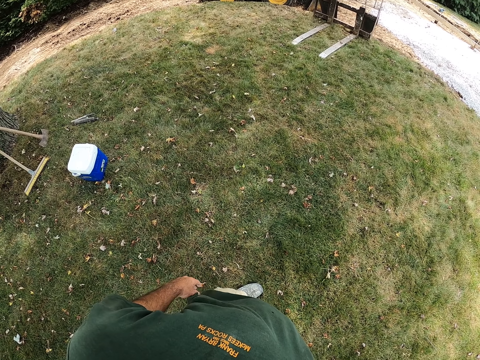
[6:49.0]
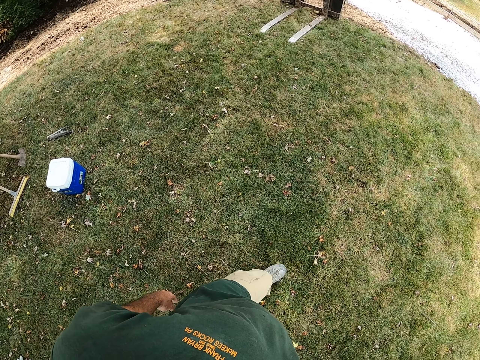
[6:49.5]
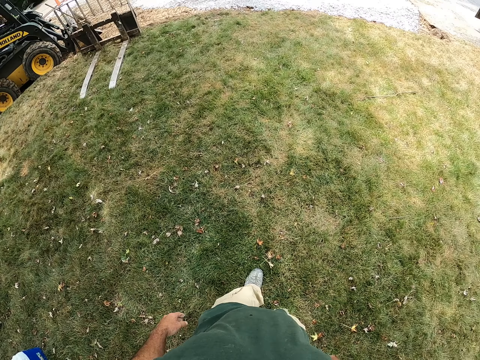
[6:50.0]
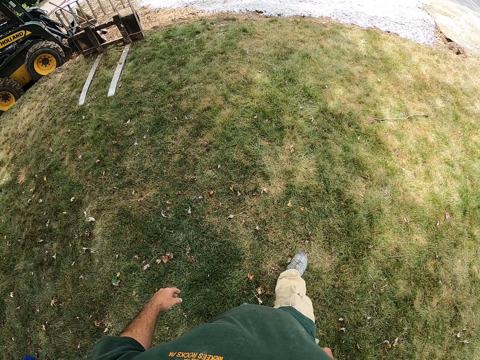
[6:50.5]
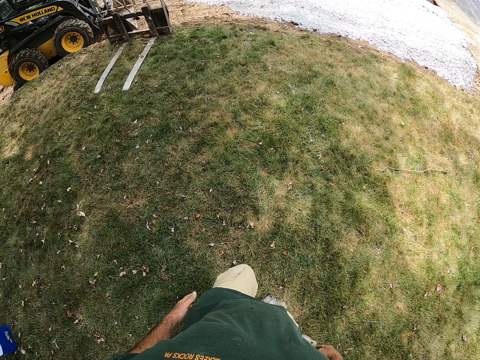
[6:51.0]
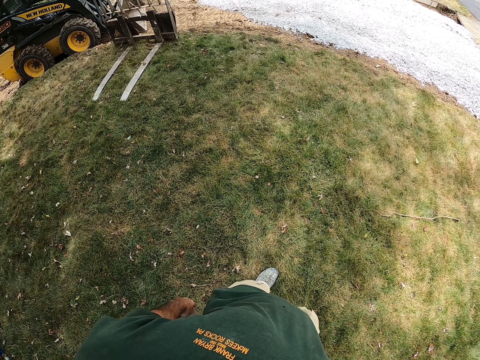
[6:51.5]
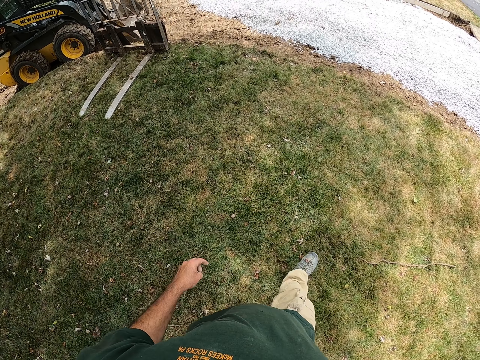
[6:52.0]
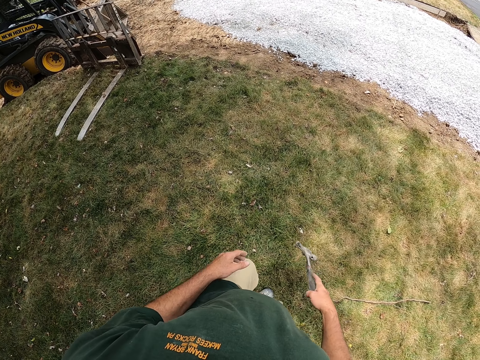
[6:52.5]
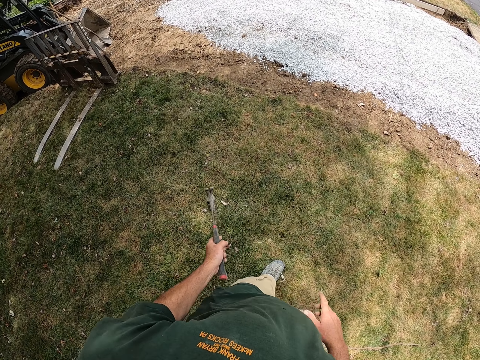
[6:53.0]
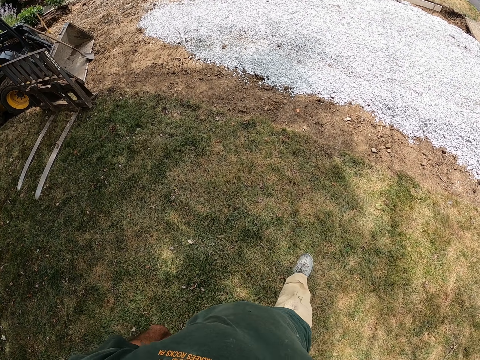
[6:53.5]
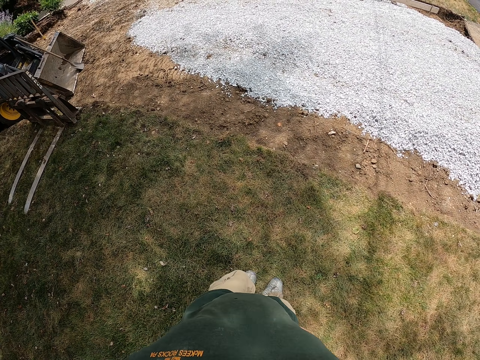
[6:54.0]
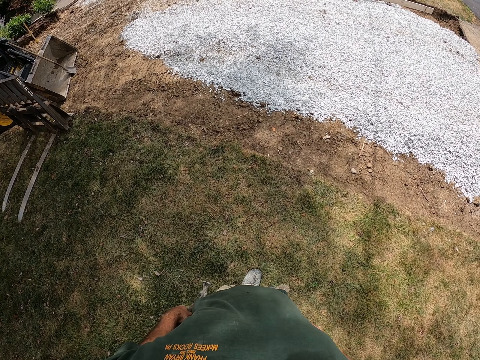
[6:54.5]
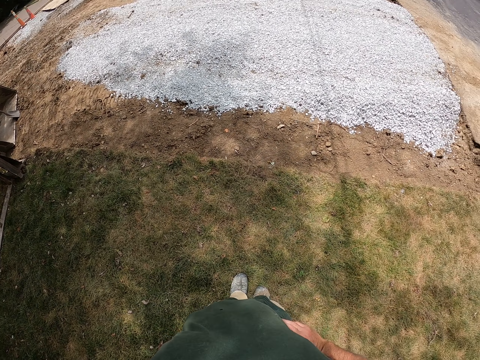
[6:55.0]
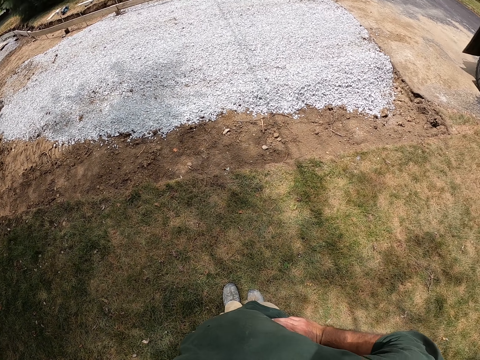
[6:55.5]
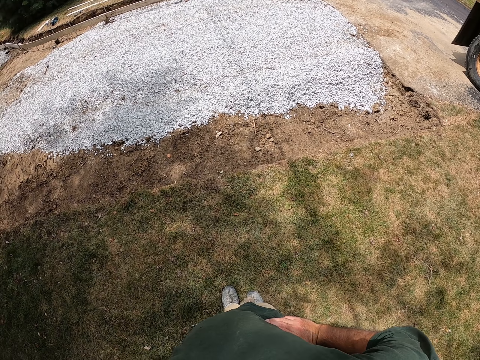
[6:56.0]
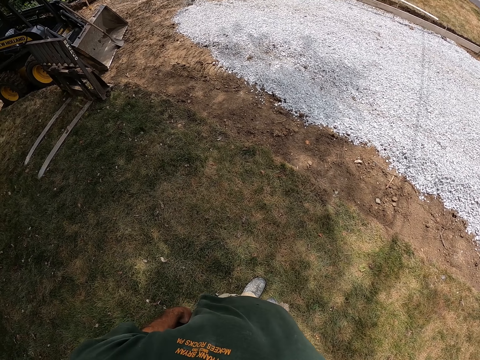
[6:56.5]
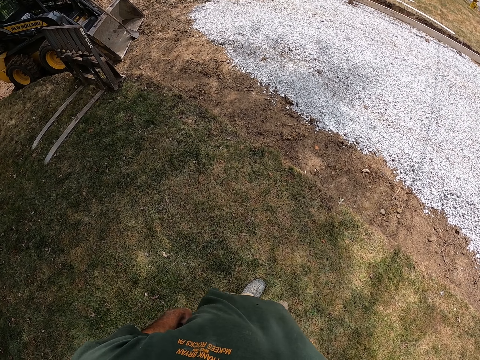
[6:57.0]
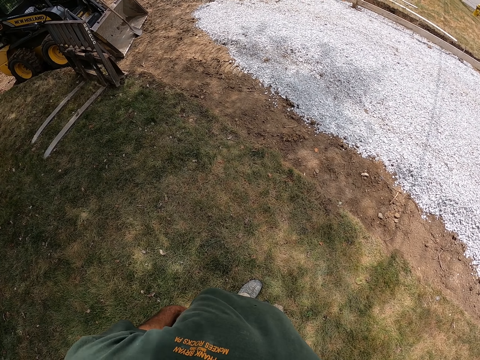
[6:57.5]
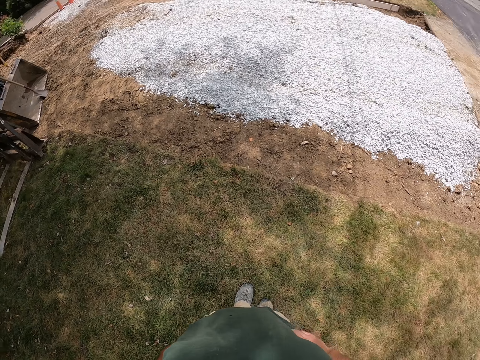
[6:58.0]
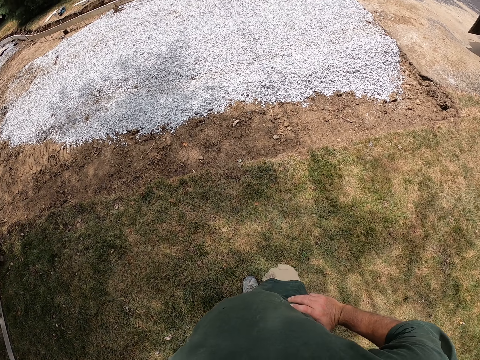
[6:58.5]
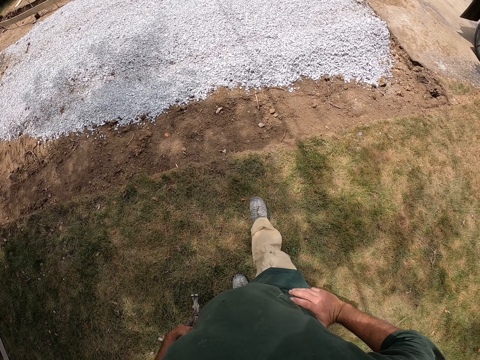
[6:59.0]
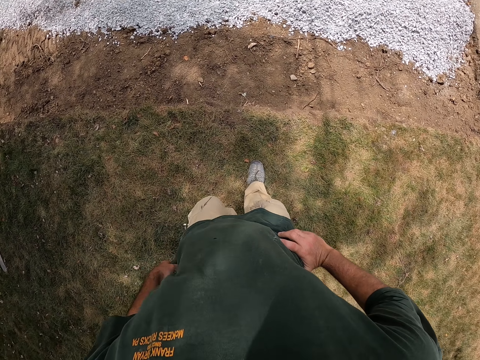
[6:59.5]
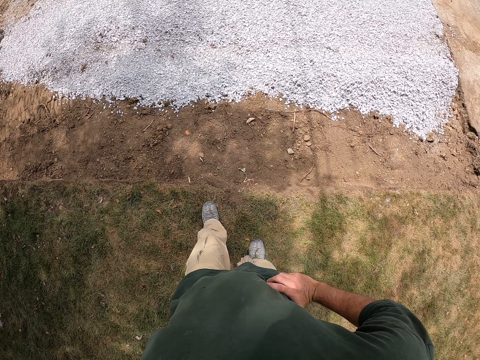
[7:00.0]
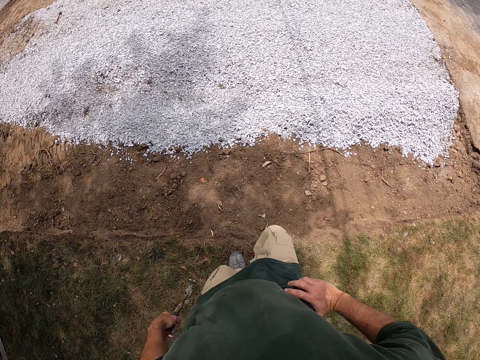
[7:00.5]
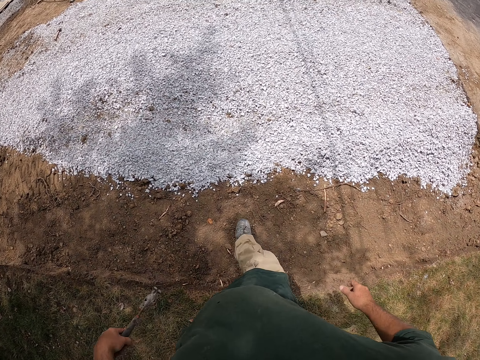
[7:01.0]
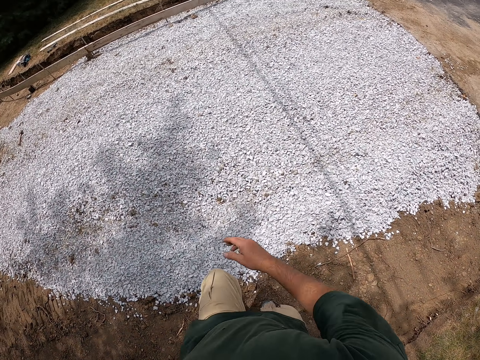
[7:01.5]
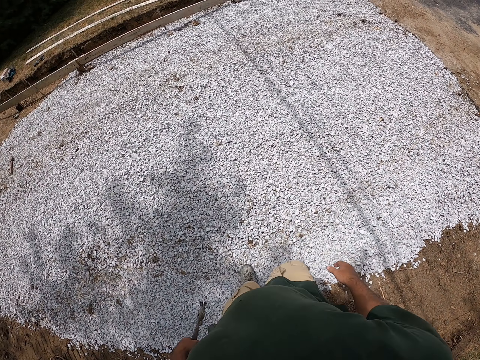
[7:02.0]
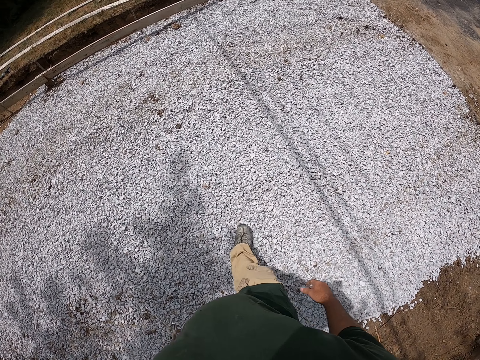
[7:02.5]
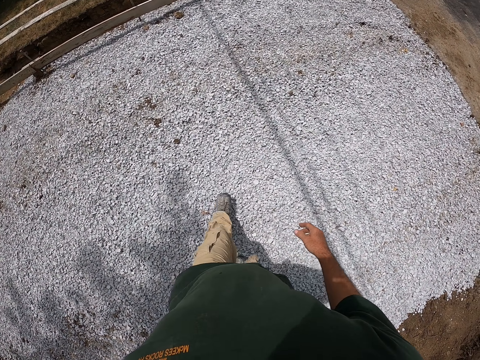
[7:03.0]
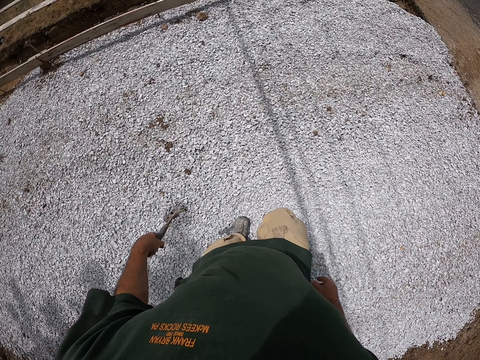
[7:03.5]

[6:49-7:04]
The camera wearer walks around the compound. They transfer the hammer to the left hand. They look around. They walk to the road.

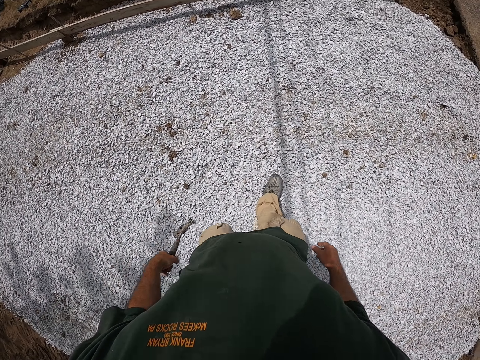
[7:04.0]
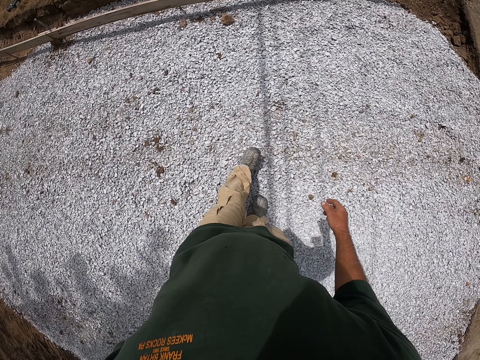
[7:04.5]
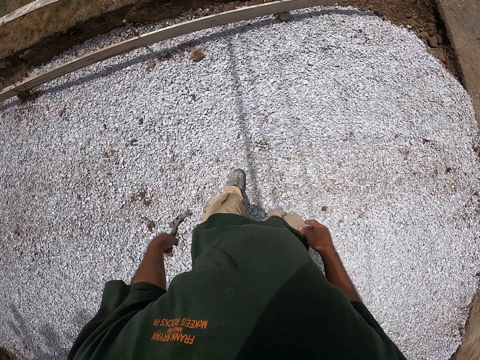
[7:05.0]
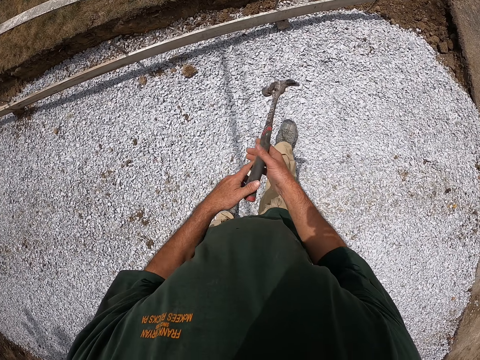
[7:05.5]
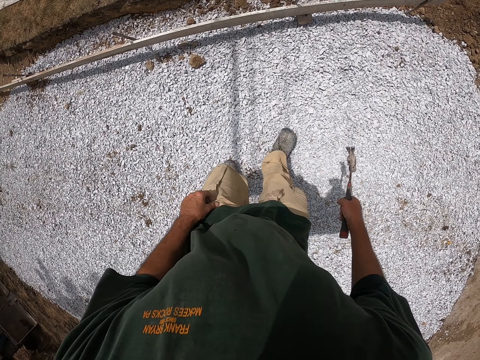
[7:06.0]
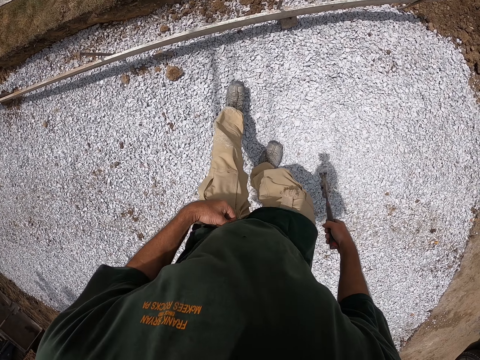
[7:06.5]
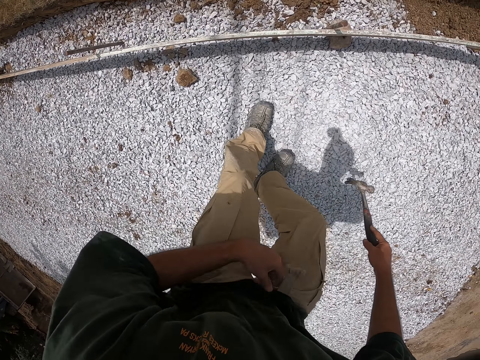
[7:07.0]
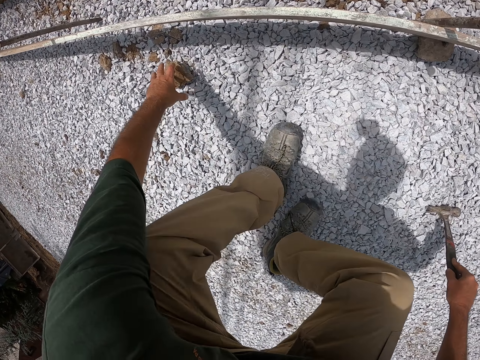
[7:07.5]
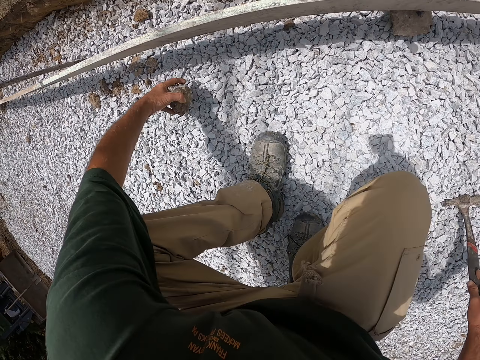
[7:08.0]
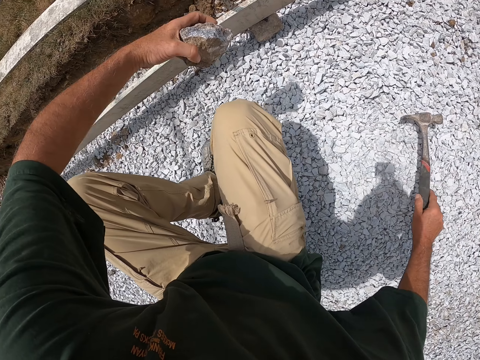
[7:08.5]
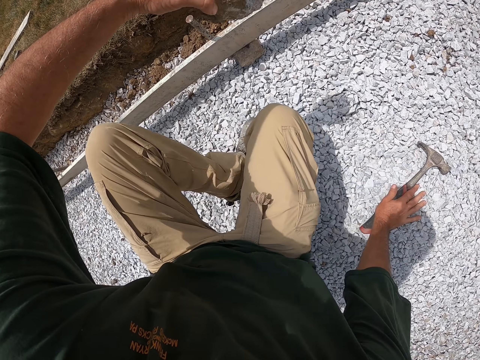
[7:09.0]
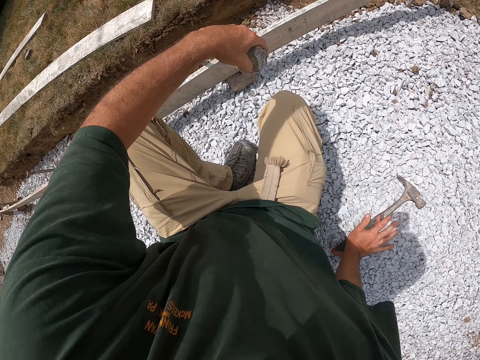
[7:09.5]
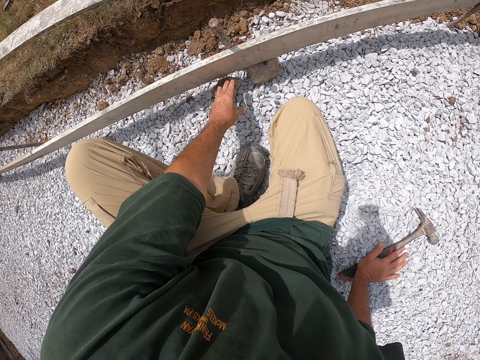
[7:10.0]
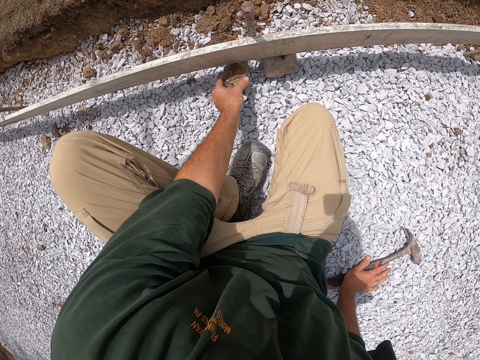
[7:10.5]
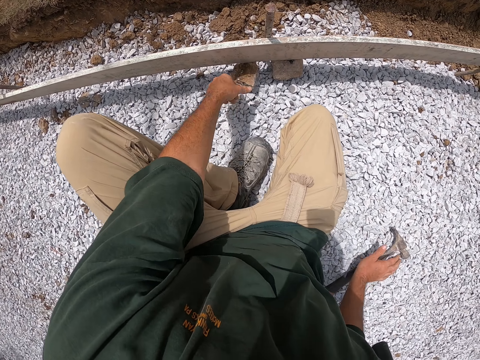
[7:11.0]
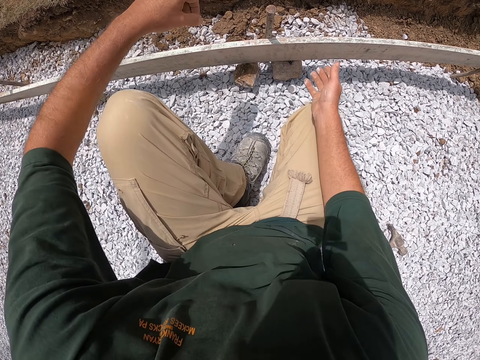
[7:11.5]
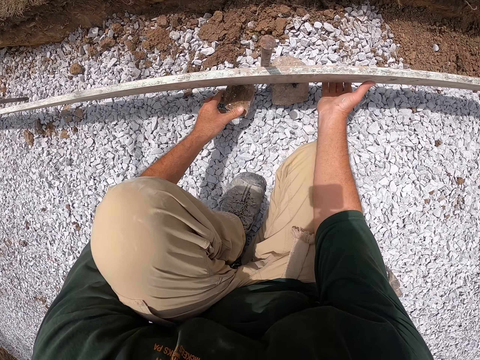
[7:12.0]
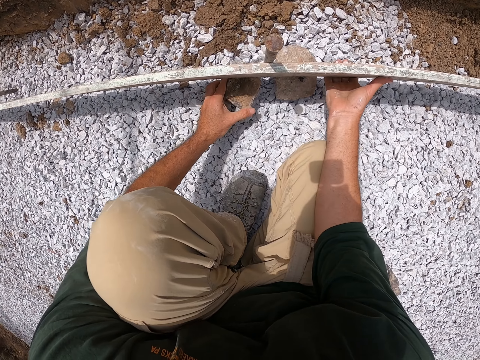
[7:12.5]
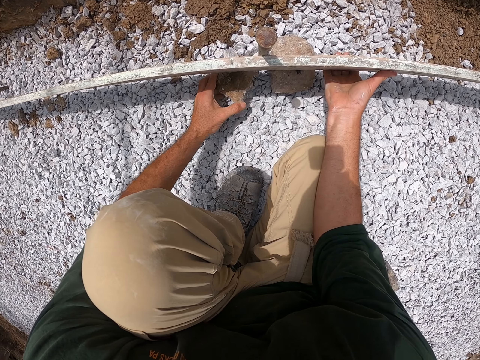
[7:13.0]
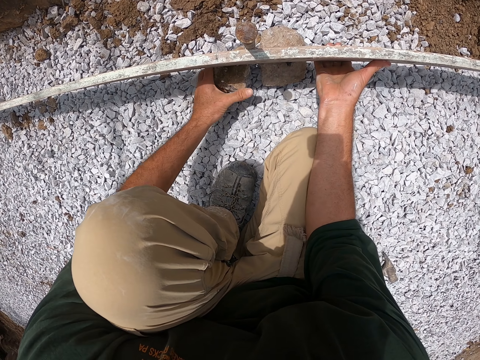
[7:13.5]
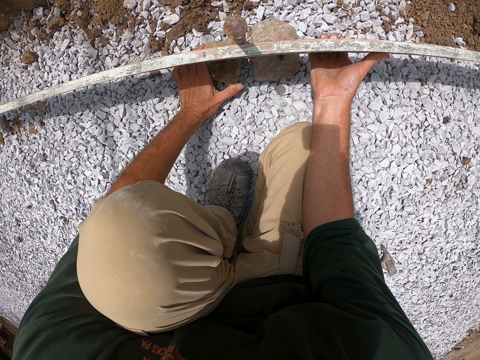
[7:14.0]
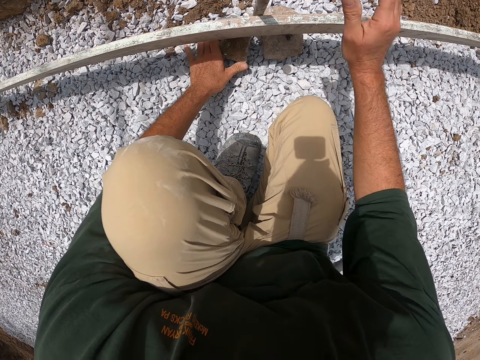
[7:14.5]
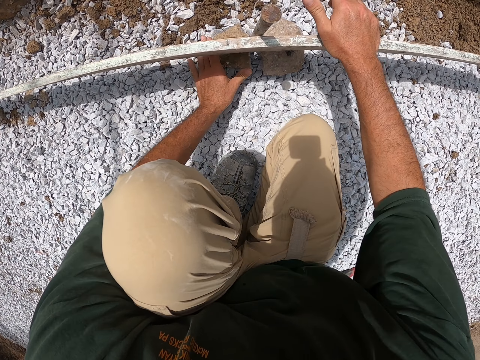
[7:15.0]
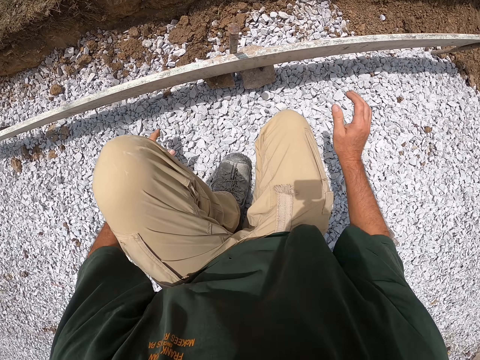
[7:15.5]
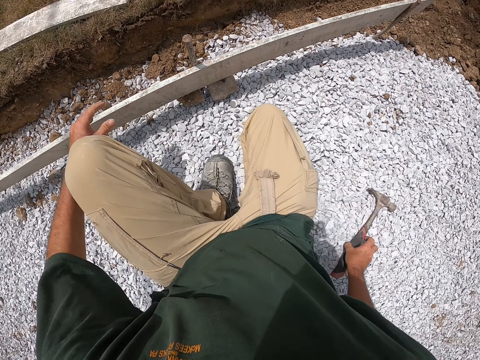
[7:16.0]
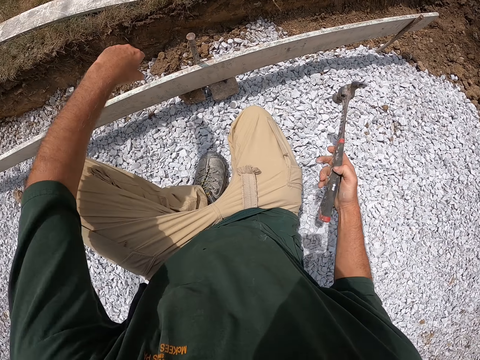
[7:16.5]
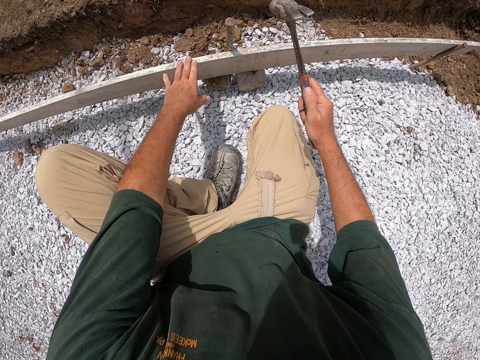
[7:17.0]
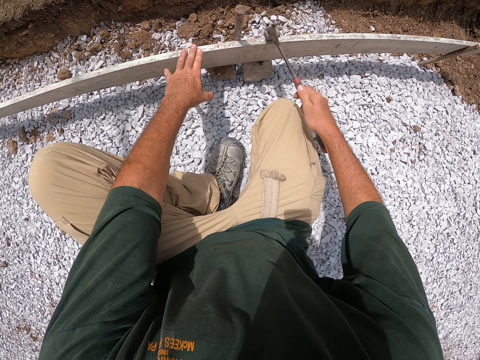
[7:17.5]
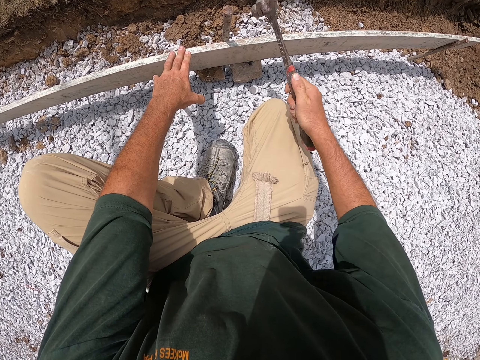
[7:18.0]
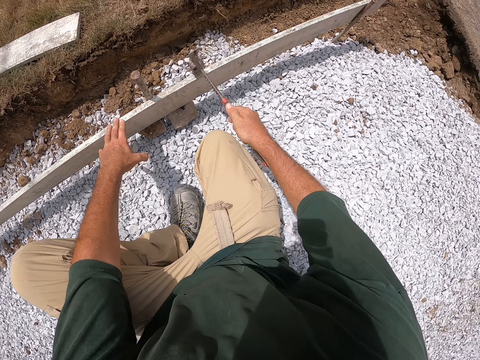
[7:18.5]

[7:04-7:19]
The camera wearer transfers the hammer to the right hand. He pulls his trouser. He kneels down. He bends down. He picks the stone from the ground. He puts the hammer on the ground. He places the stone under the wood. He fixes the stone beneath the ground. He lifts the wood. He places the stone under the wood. He picks the hammer from the ground. He hits the wood with the hammer.
